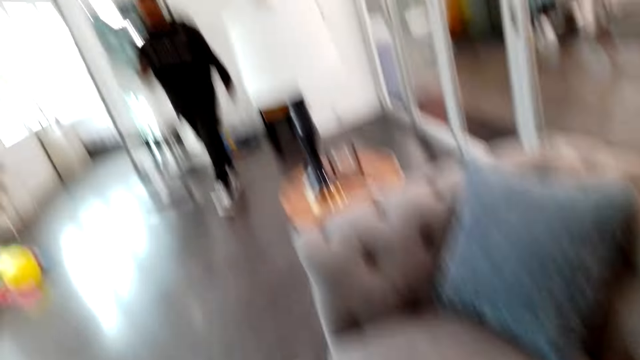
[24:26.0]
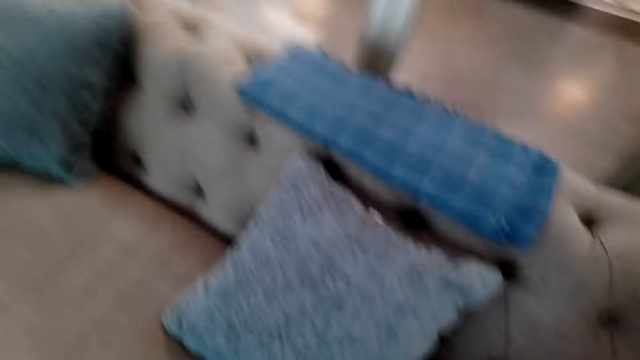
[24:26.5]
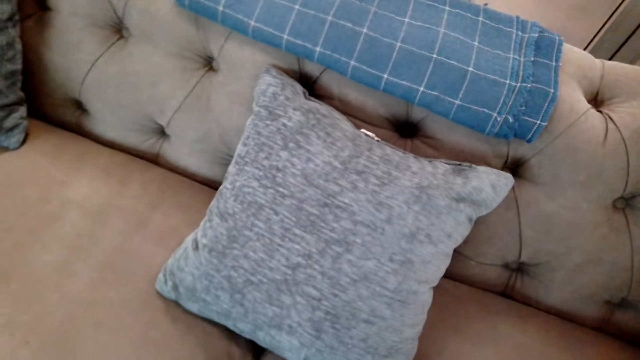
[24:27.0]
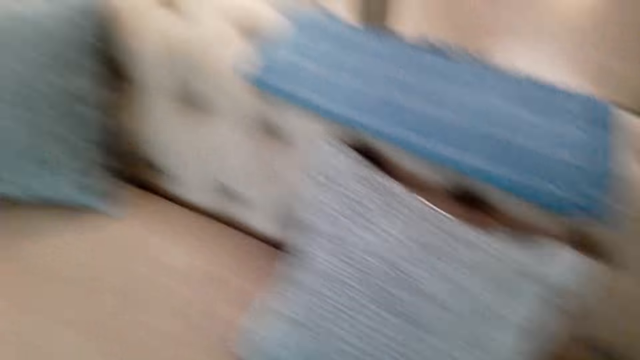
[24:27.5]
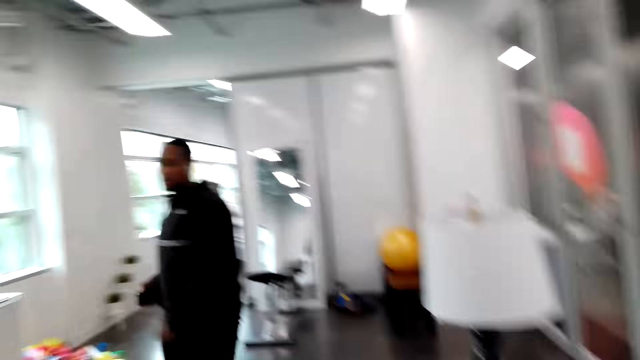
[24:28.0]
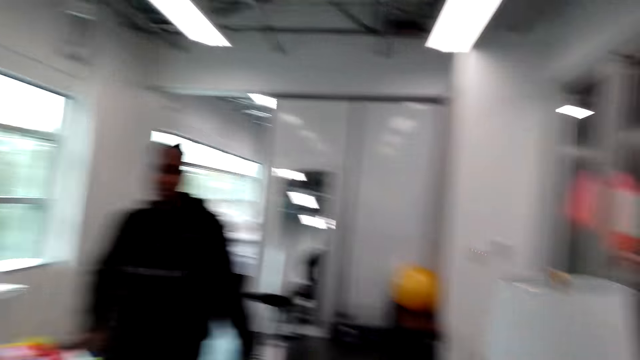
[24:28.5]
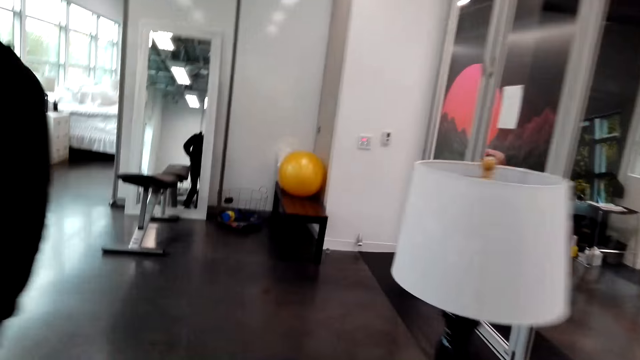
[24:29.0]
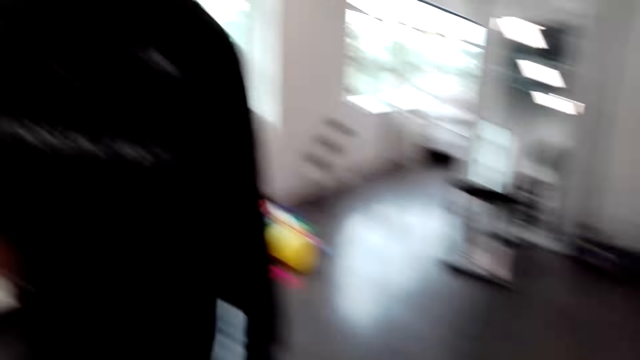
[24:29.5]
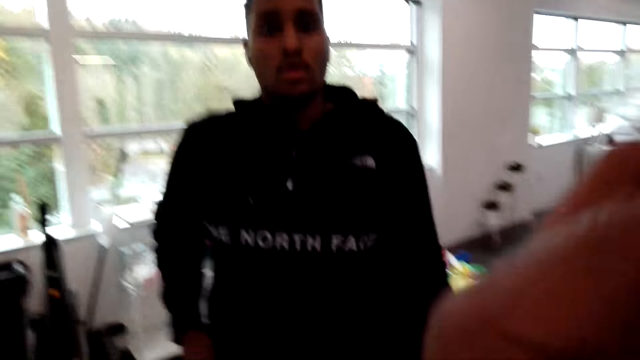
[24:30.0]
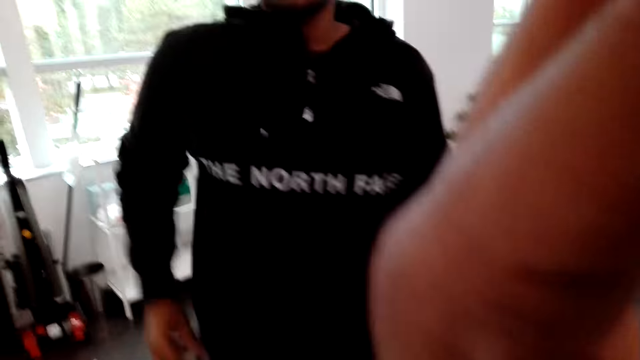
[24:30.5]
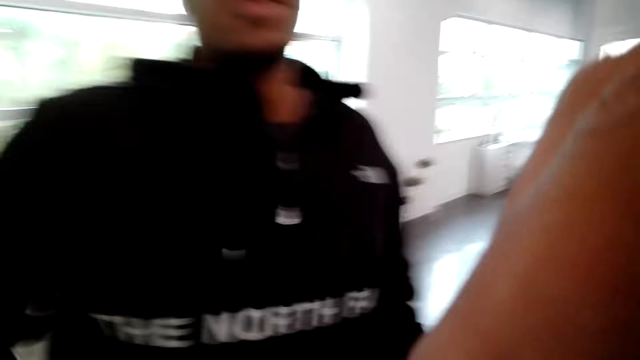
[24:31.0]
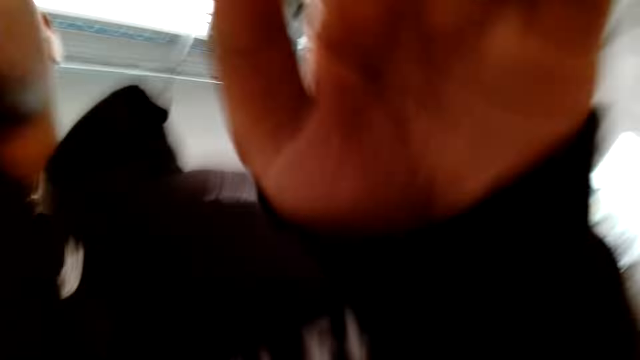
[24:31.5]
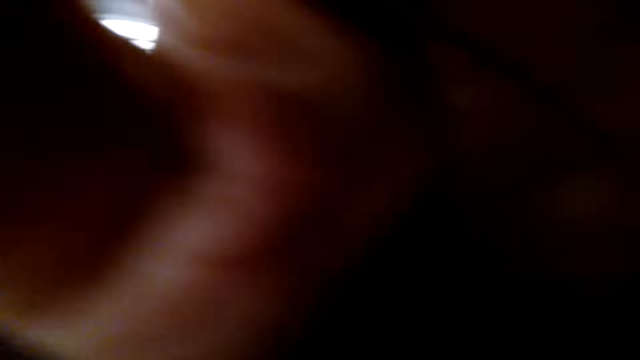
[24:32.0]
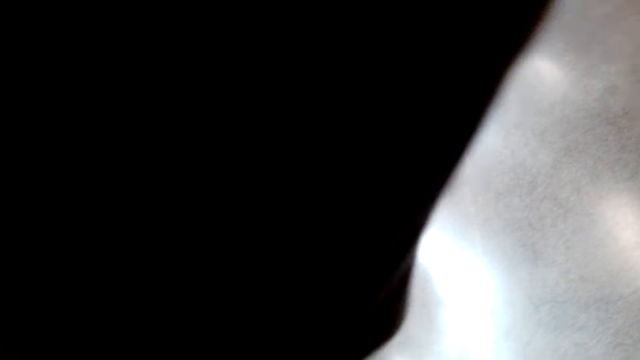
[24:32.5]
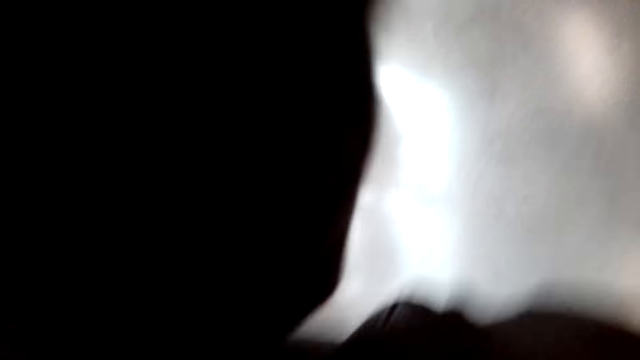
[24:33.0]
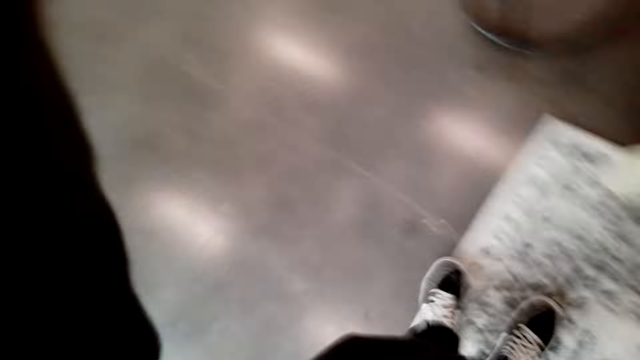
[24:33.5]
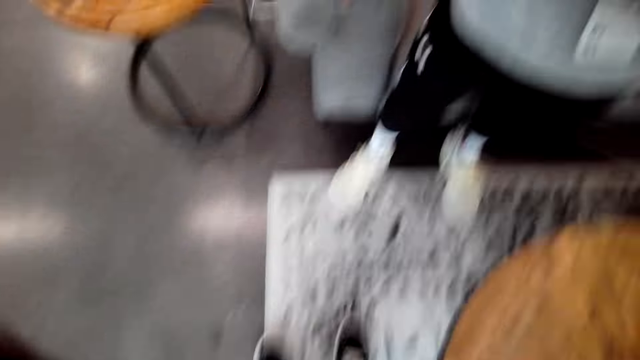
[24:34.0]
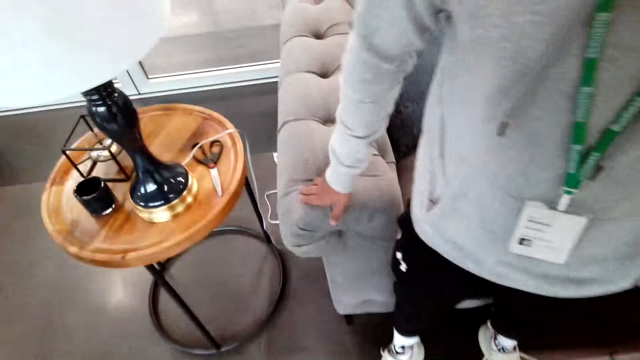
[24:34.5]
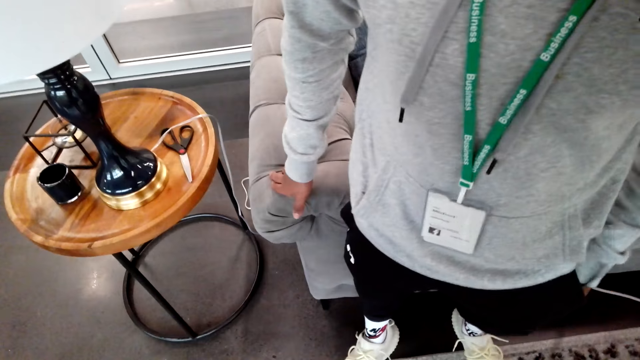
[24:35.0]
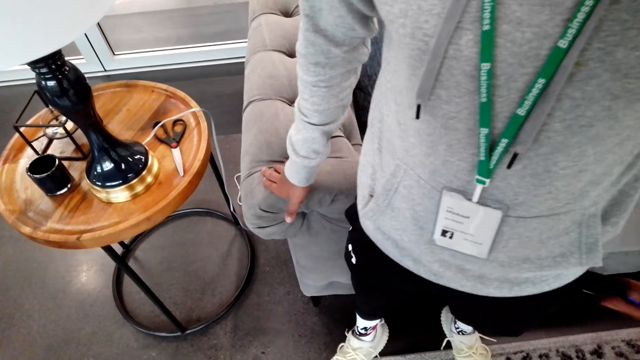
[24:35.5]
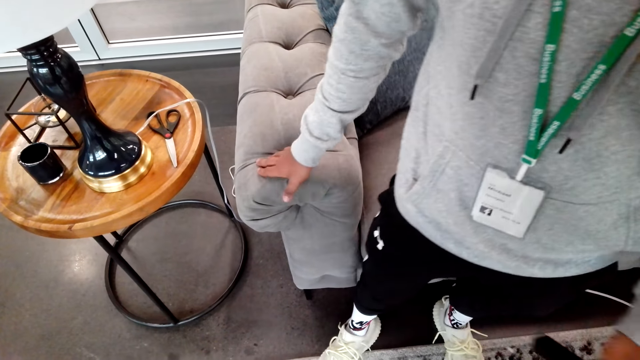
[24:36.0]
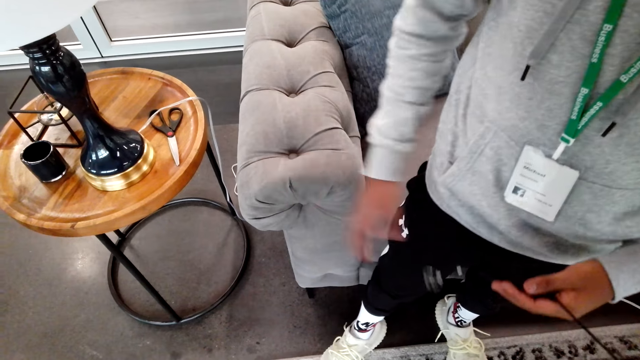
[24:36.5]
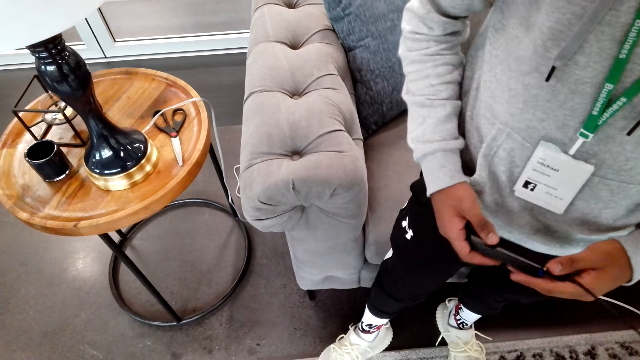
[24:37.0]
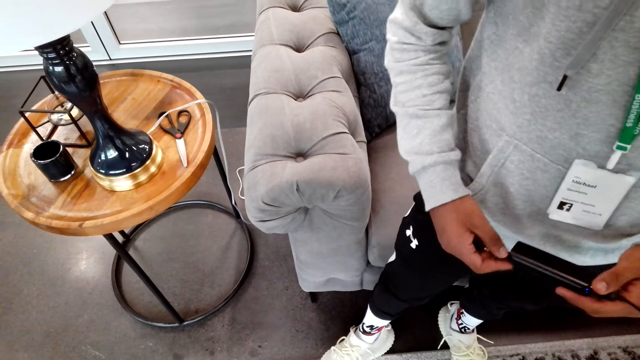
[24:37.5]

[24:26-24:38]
The camera wearer makes a step. They look at the pillow. They talk with a man. They look around. The man walks around. The camera wearer looks around again. They converse with the man. They adjust the camera. The man lifts the left hand. The man picks up the camera. The camera wearer adjusts the camera again. They look around. Another man holds something. The camera wearer looks around. The other man pulls something from the pocket, lifts something, and moves the right hand. The camera wearer looks at the other man.
